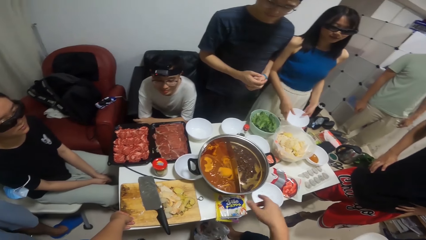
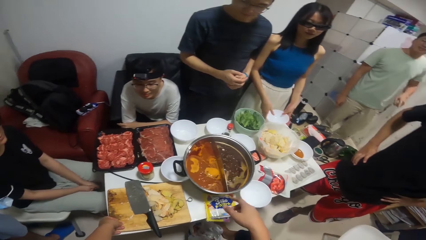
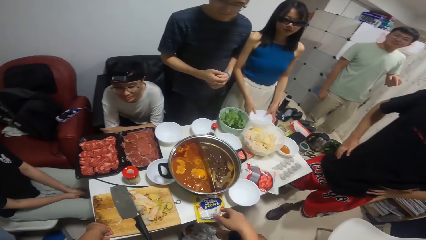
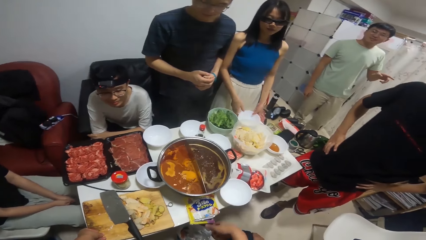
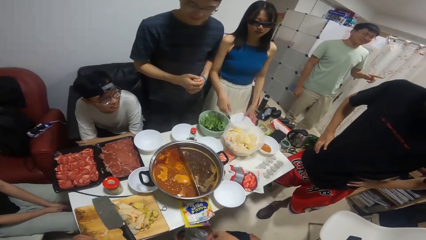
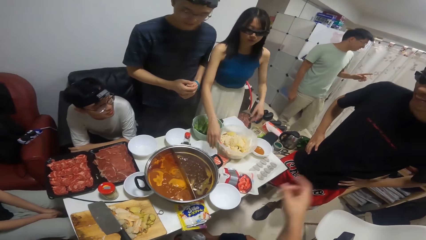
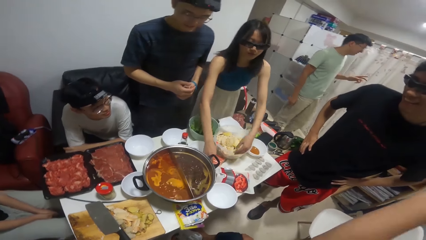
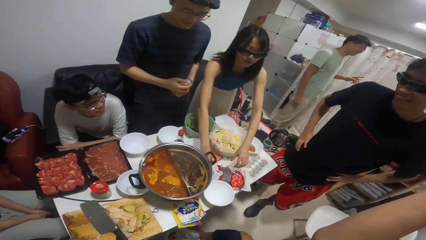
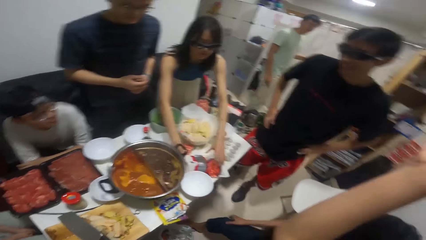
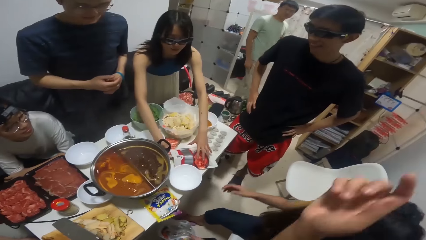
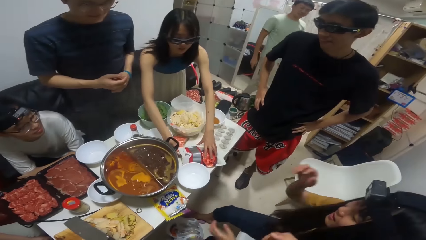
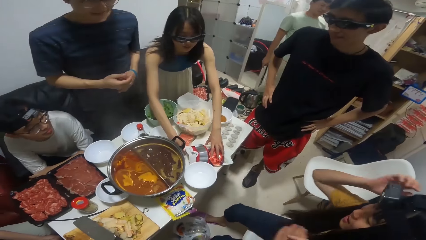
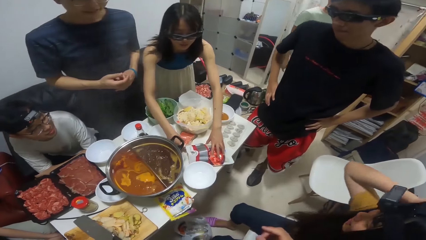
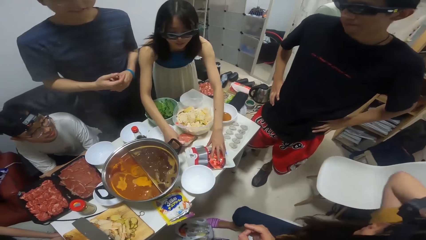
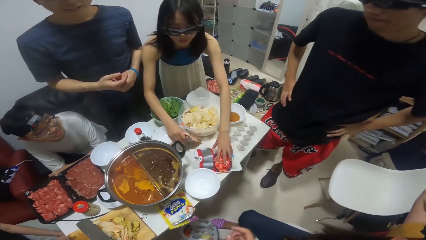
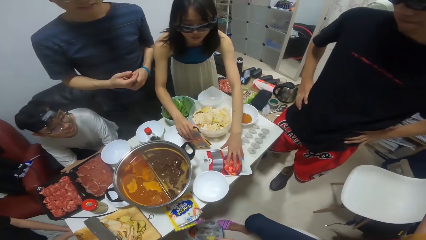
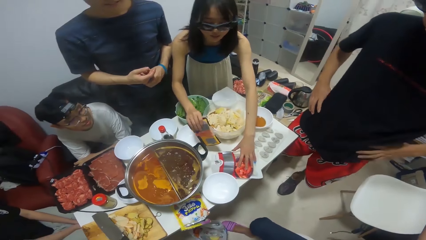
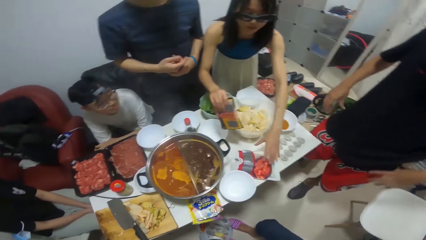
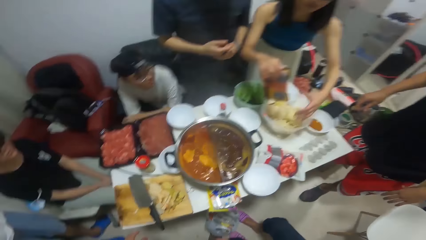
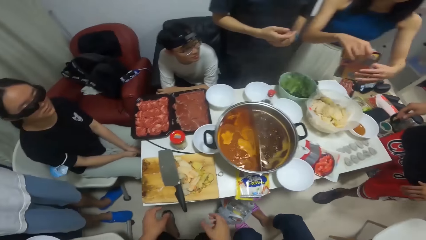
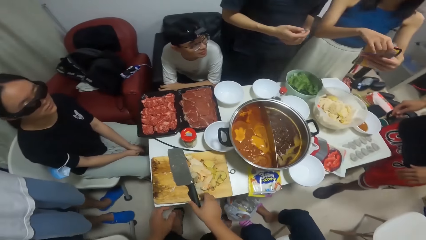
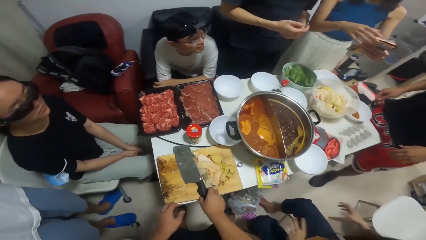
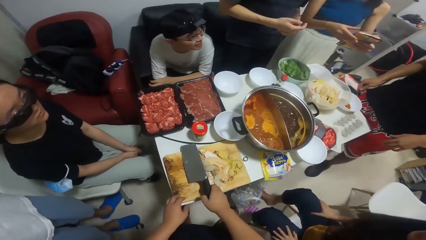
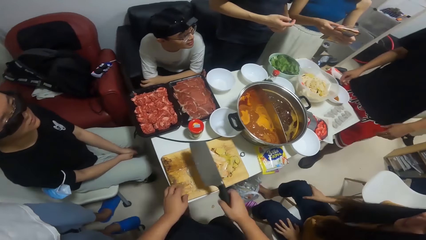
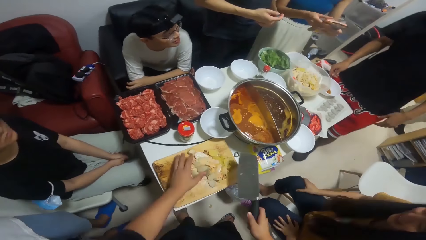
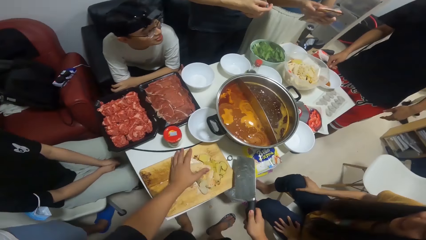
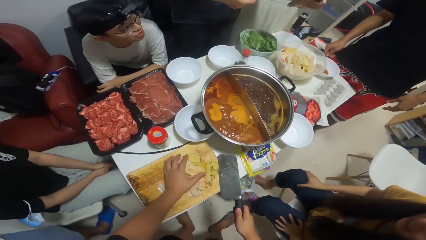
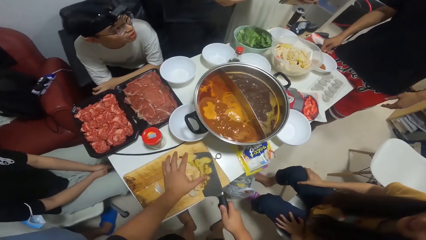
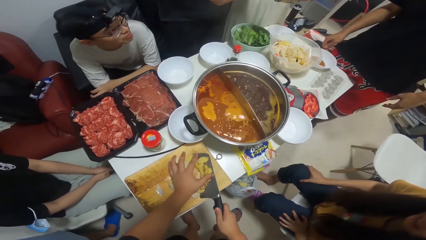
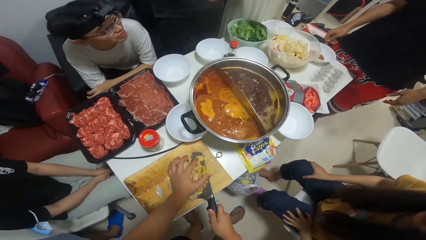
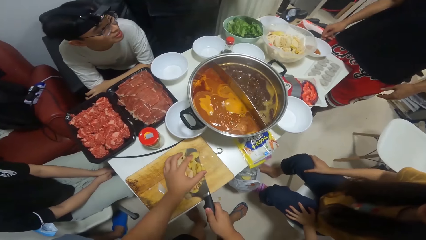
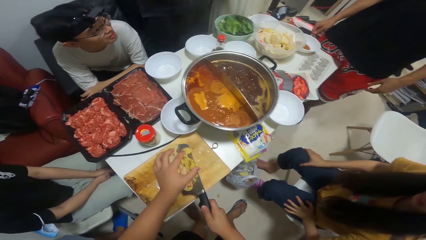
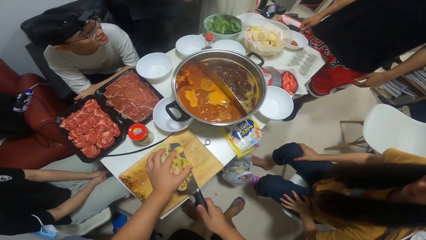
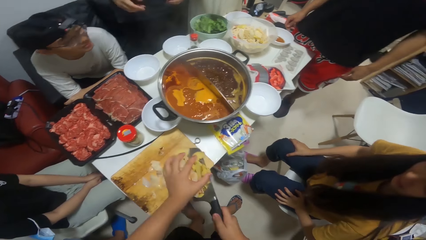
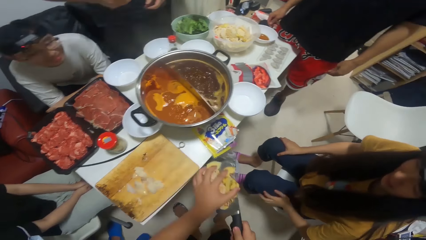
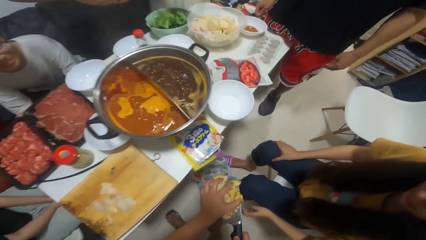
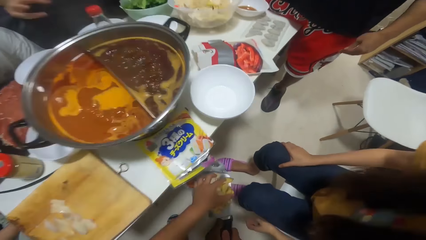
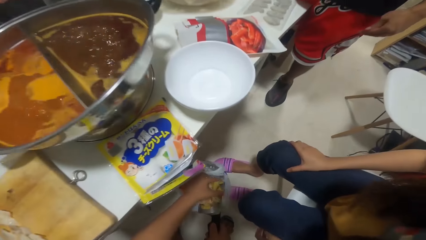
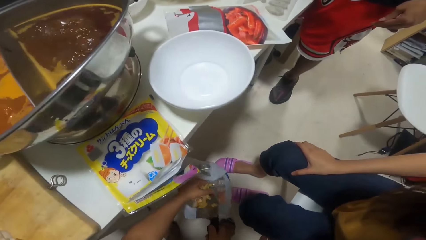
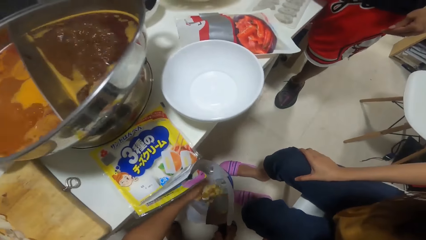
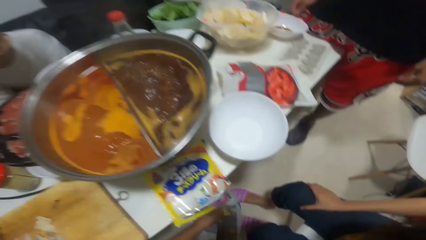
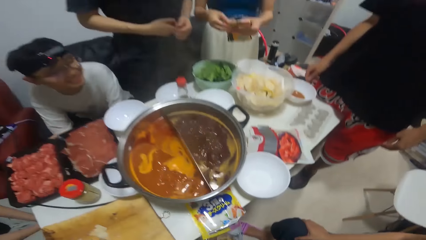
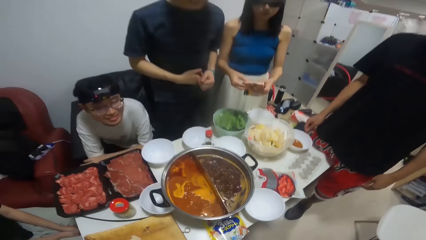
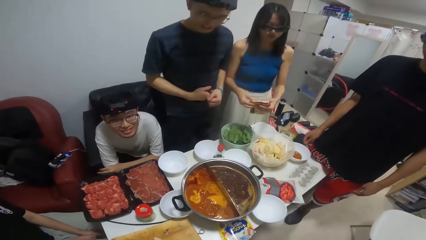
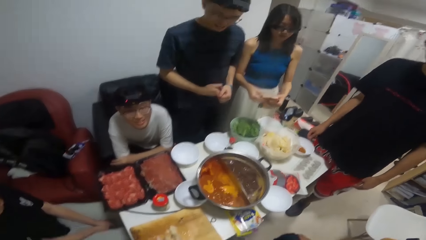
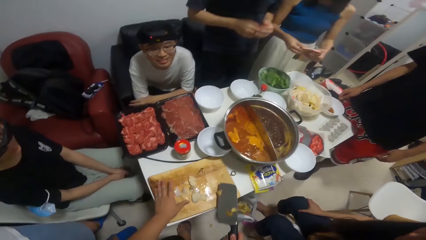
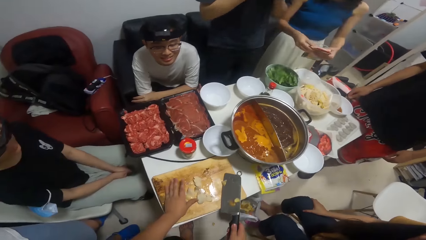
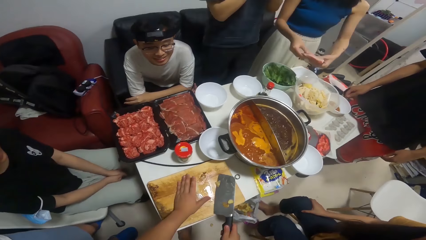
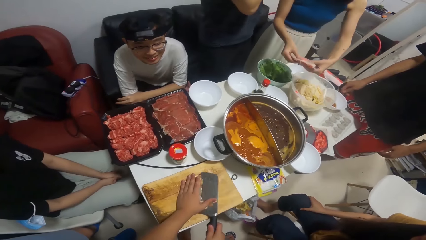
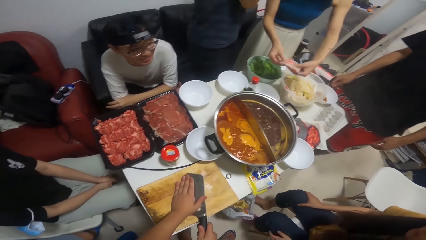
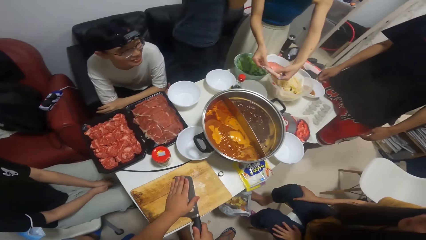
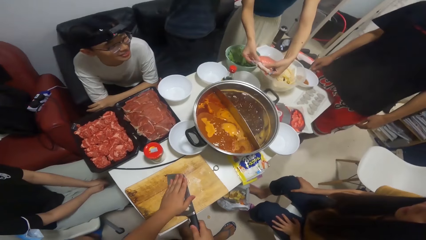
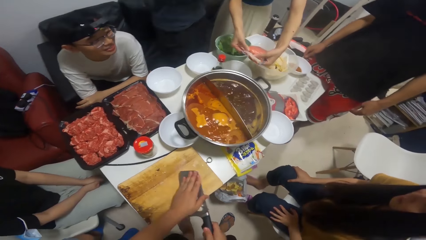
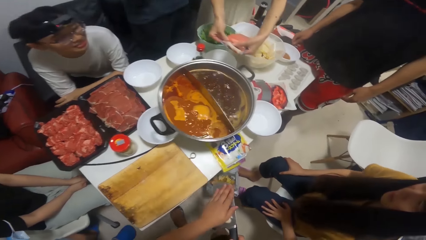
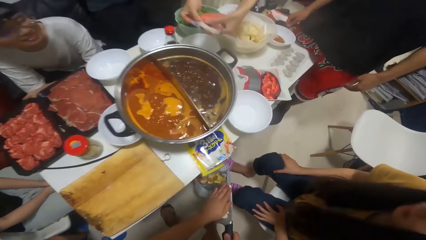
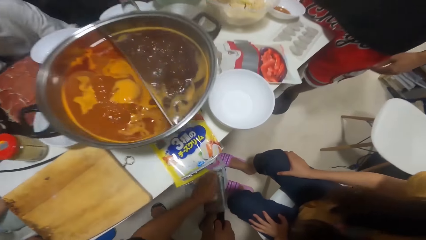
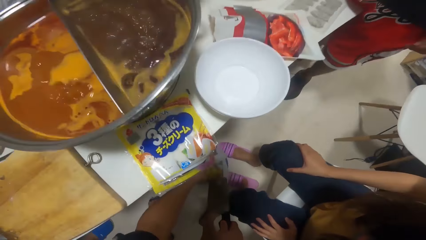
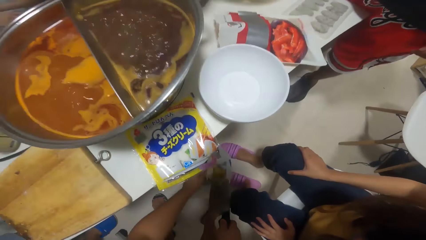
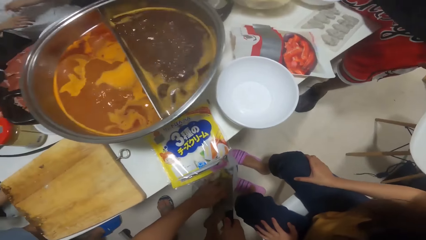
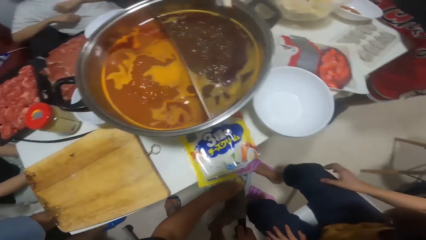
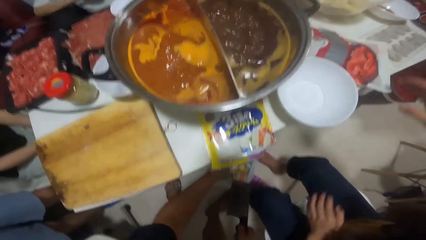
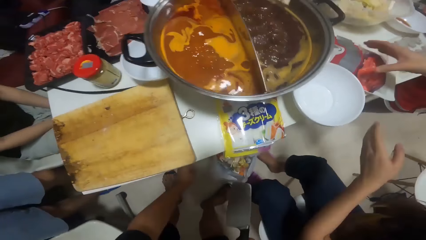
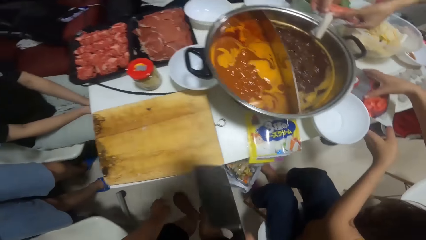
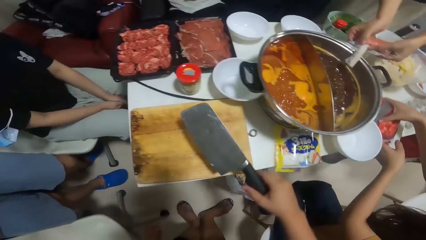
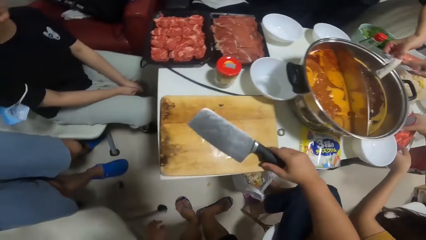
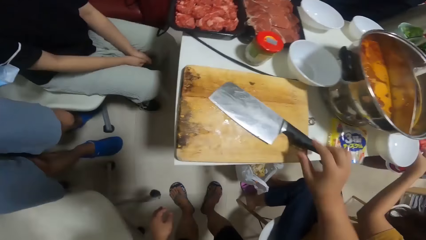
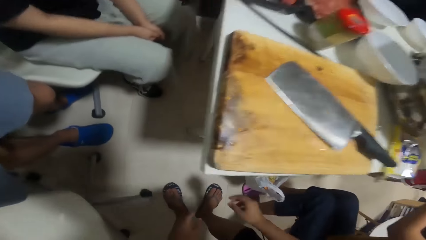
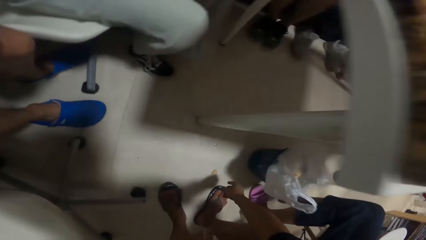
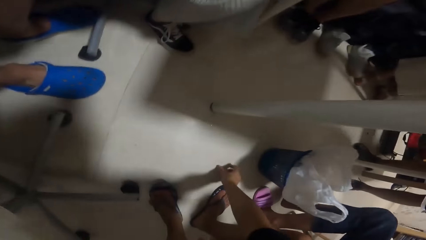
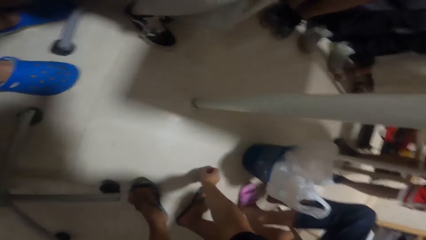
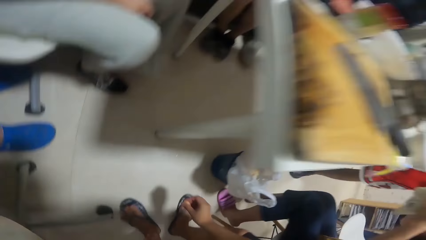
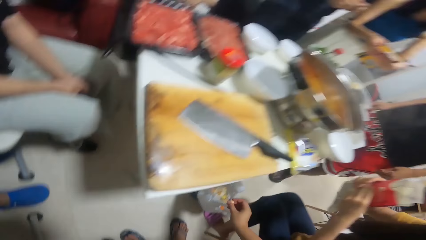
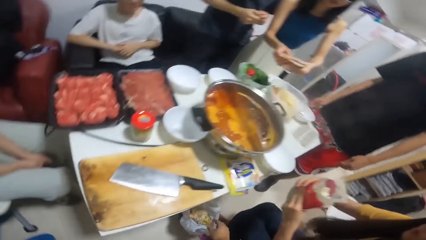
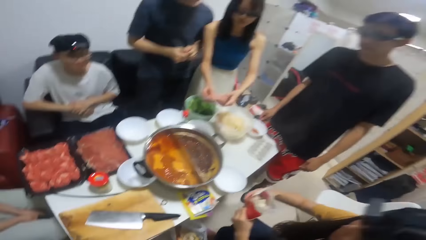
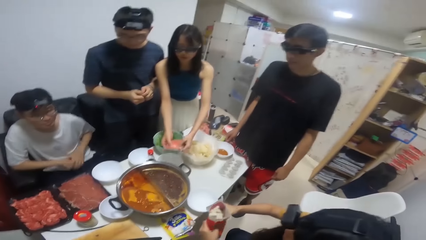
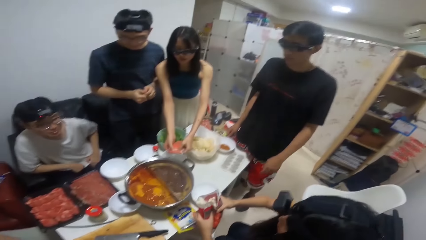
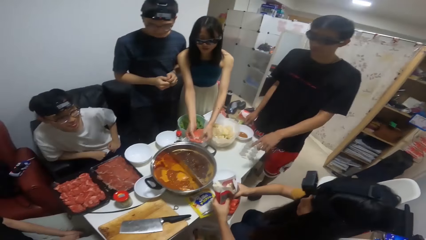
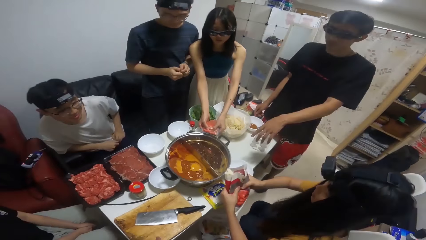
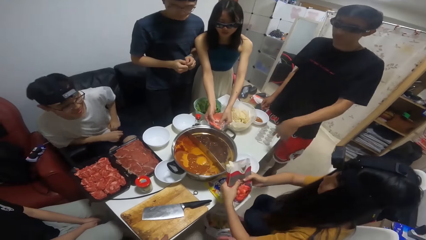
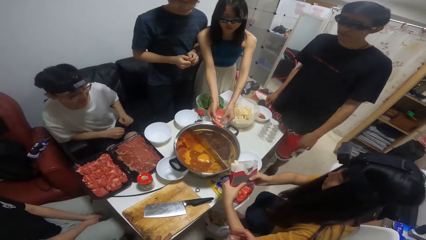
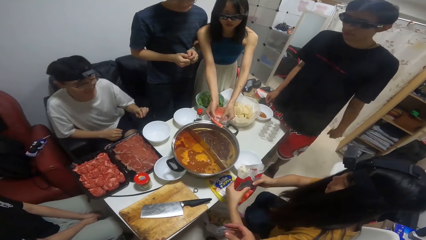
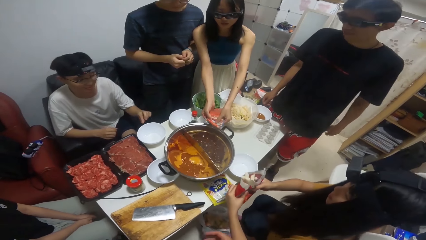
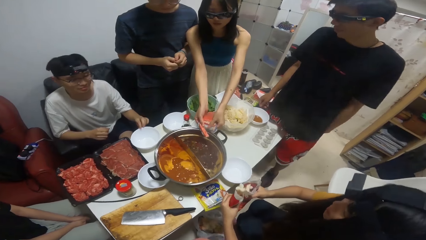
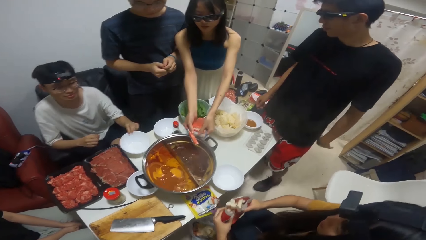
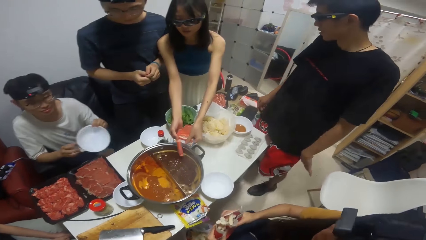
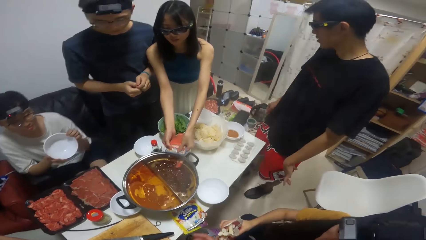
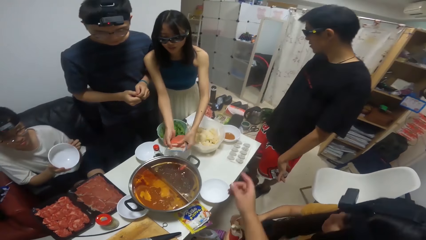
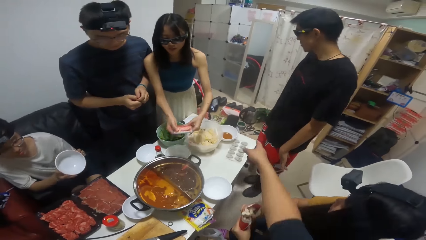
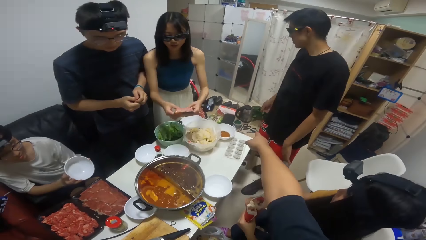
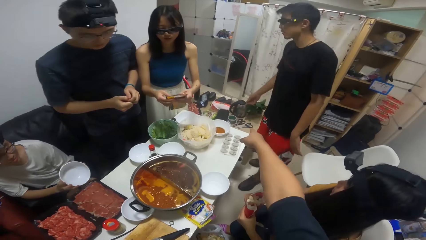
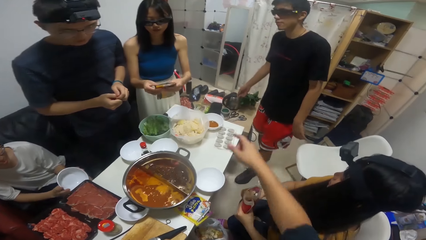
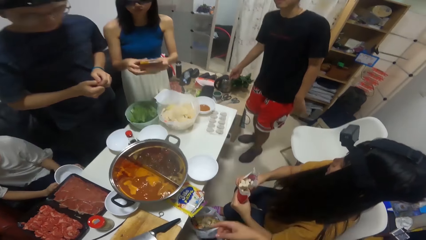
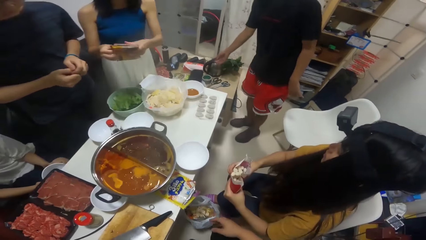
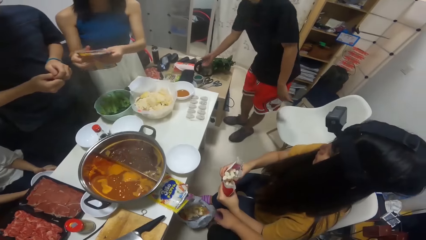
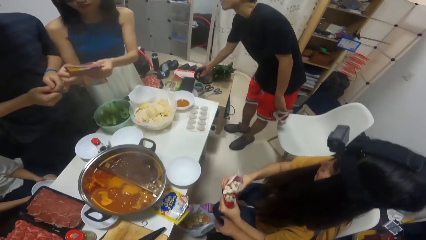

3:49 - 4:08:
The woman drops the plate in her hands on the table. The woman picks up a sachet of seasoning from the table with her hands. The camera wearer carries the potatoes with the knife in his hands. He picks up peels. He pours the potato peel into a waste bin with his hands. He drops the knife on the table with his right hand. He picks up a potato peel on the floor with his right hand. He throws the potato peel inside the waste bin with his right hand. The woman puts tomato inside the food in the stock pot with her hands. Another woman puts tomato inside the food in the stock pot with her hands. A man touches a plate on the table with his left hand.
